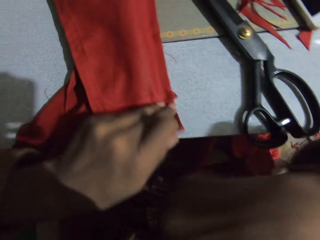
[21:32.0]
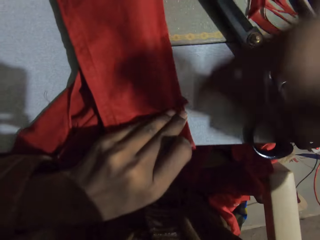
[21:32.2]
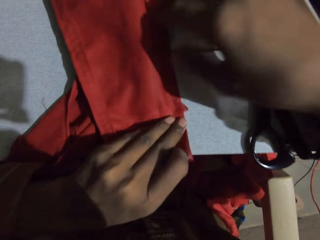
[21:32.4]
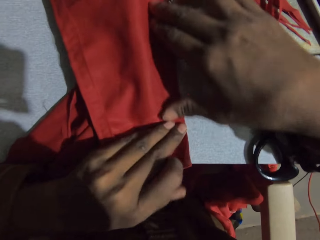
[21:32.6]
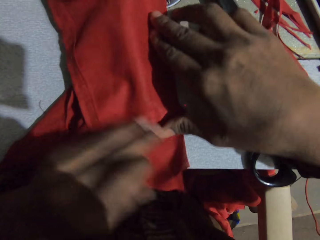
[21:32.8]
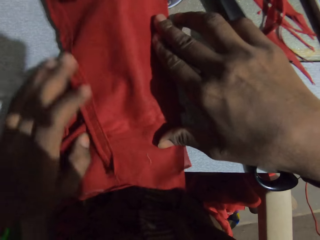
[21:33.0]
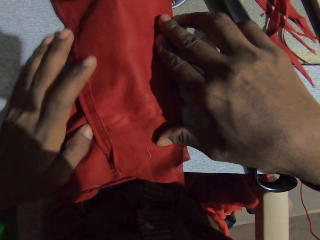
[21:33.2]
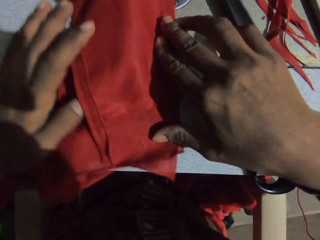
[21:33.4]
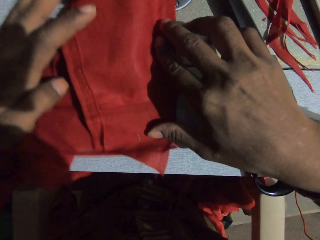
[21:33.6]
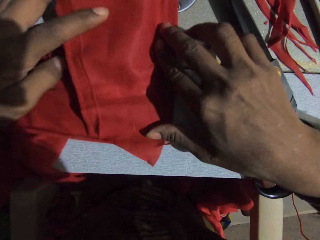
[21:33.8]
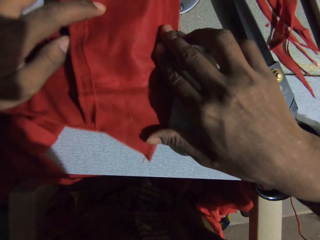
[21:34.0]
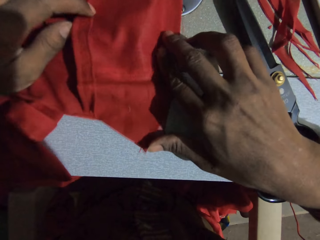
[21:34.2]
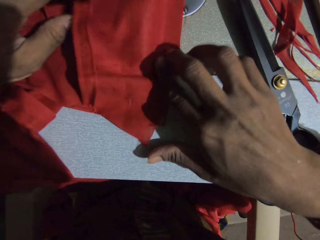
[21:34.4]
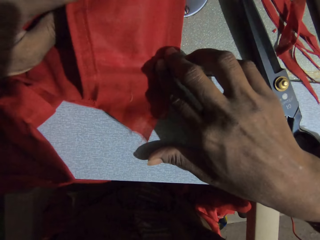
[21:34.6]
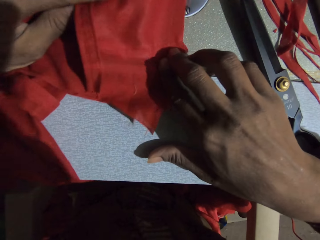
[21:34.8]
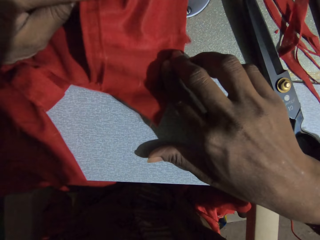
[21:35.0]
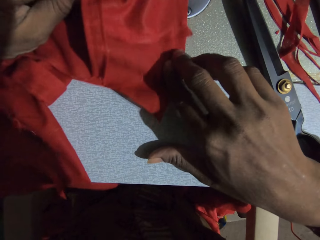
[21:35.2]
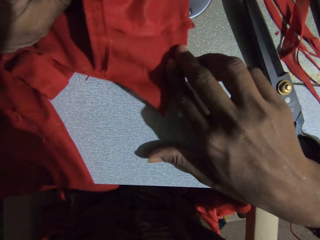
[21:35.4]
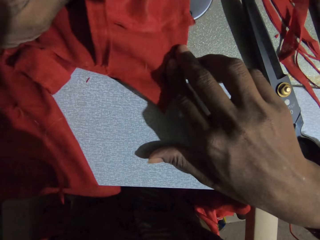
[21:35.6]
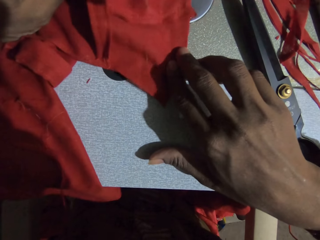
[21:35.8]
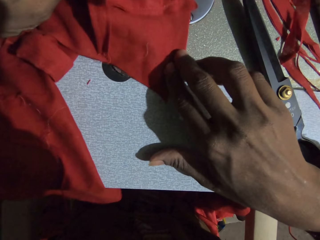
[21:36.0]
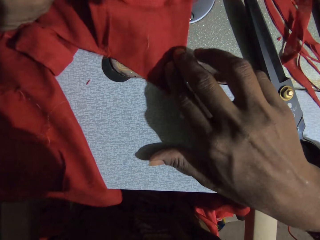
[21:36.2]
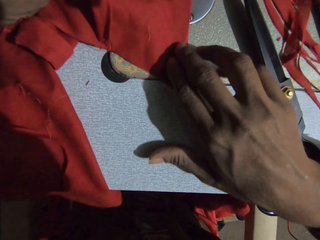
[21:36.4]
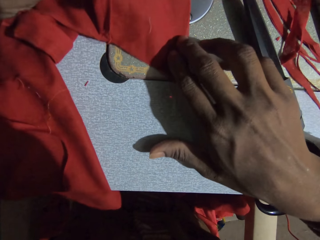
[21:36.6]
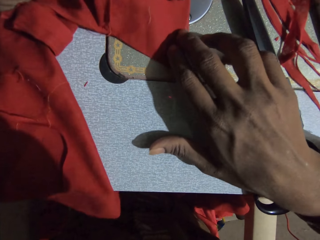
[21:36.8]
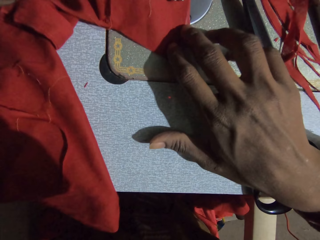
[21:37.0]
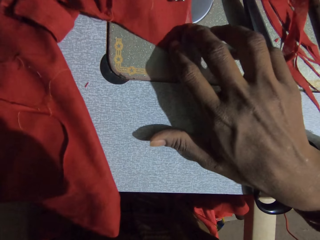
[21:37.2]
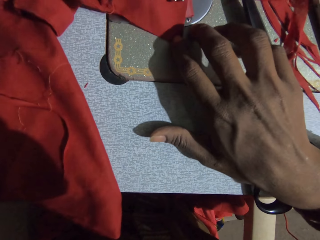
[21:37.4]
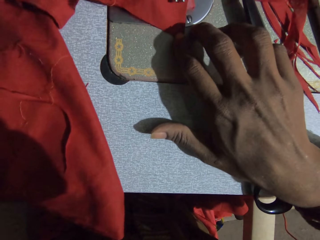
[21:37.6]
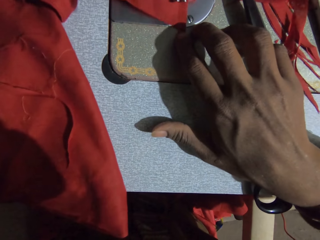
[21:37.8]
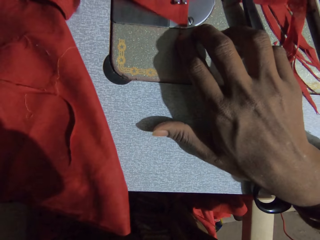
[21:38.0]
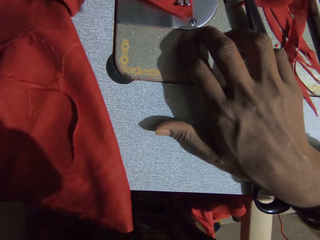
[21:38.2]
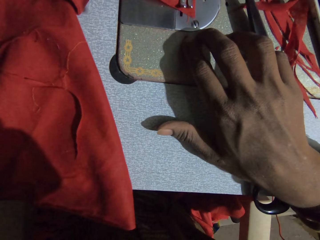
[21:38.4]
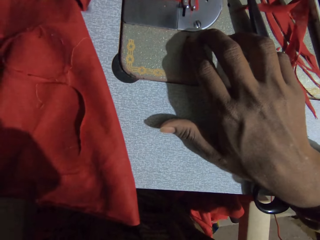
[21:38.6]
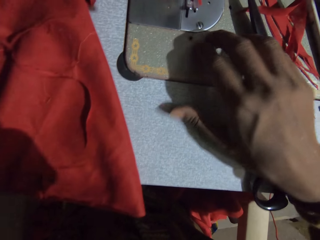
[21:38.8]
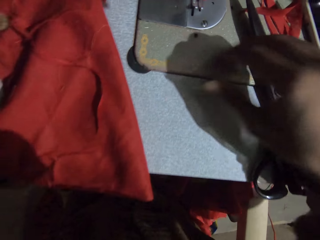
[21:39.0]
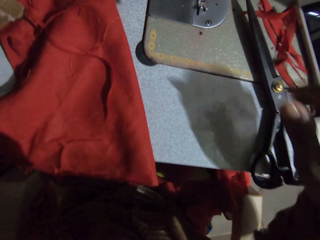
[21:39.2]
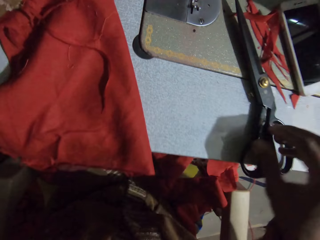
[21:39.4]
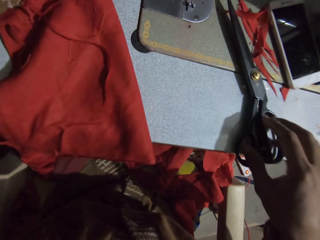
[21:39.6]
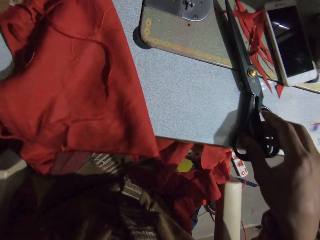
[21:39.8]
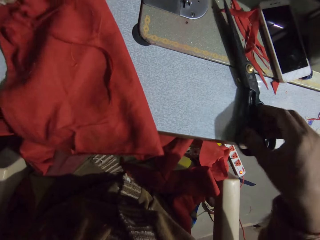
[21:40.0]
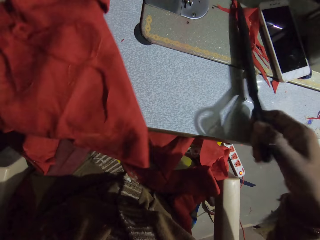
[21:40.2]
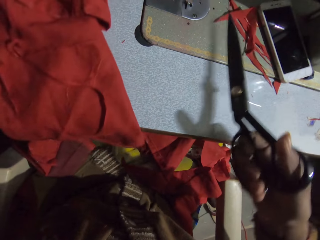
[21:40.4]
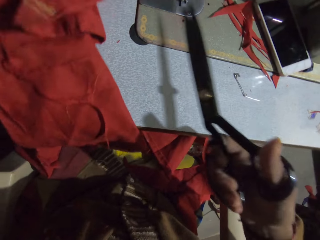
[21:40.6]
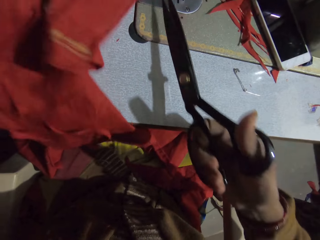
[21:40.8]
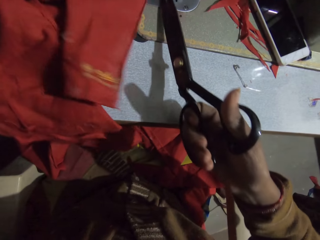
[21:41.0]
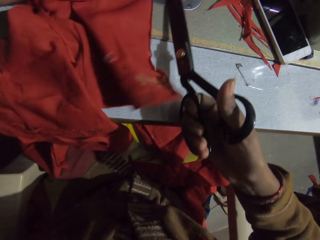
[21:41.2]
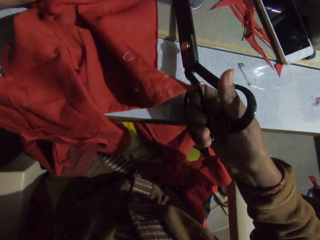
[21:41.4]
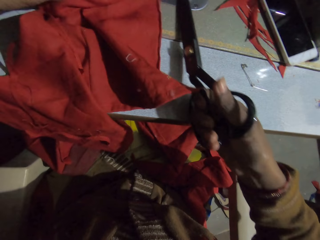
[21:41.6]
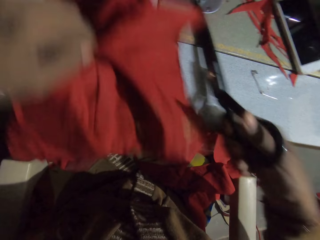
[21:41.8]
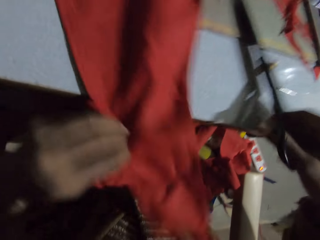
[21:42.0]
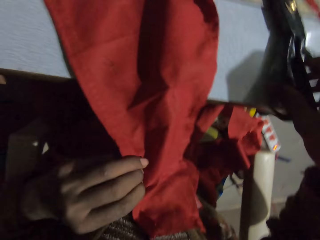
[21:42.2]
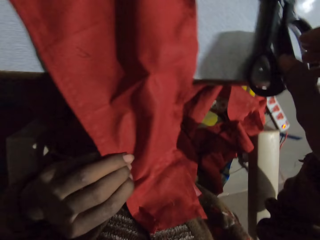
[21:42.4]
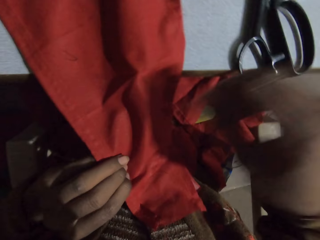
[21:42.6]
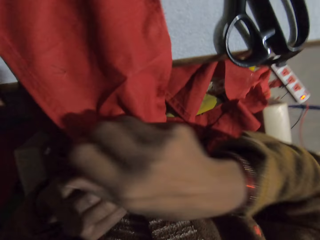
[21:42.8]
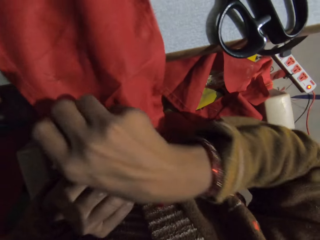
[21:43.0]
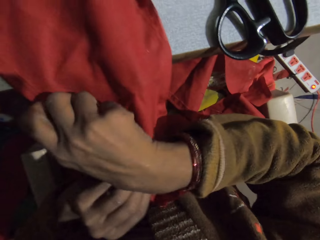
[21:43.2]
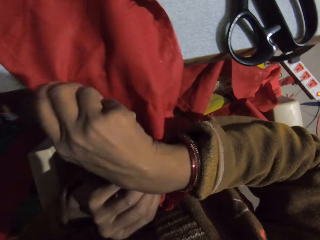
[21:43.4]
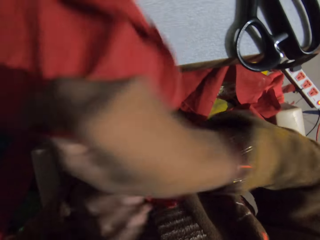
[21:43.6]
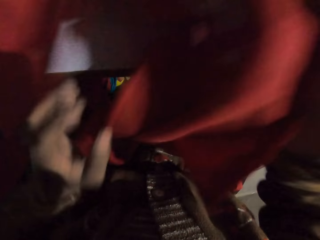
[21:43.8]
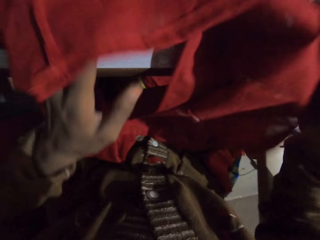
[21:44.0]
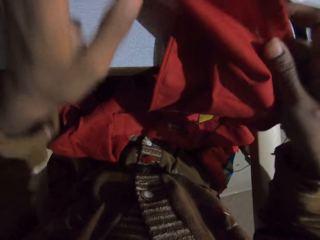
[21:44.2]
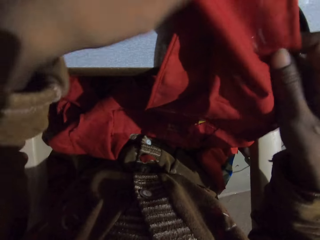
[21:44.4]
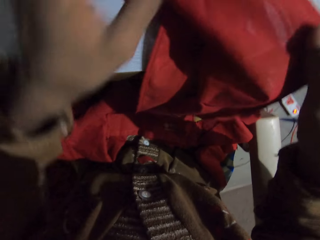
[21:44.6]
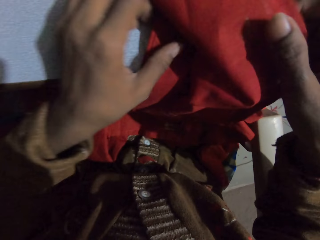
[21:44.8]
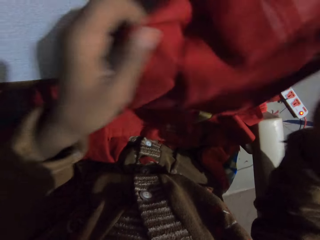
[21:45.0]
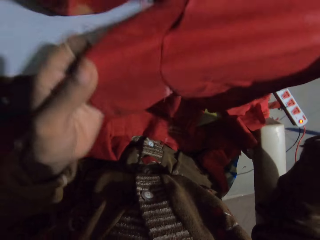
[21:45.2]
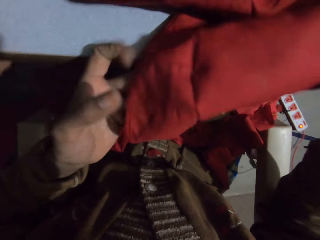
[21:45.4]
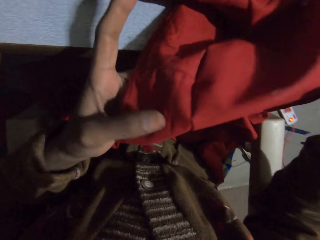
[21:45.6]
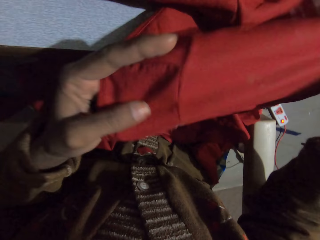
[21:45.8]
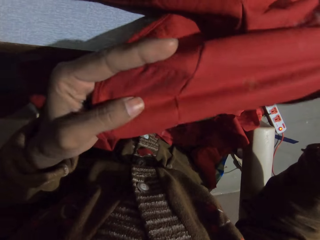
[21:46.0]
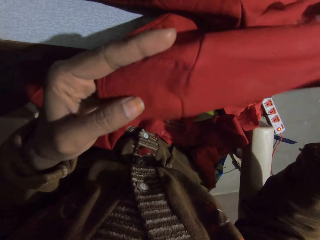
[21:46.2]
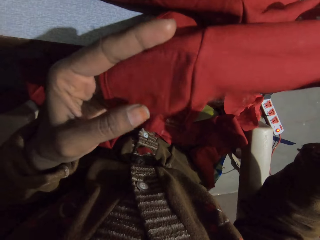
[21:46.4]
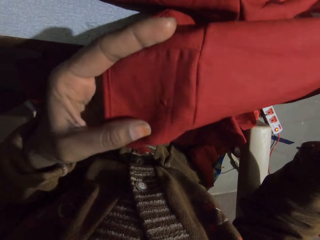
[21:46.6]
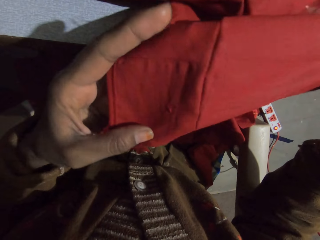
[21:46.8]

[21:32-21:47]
The camera wearer moves the piece of cloth or fabric with his hands. He sews the piece of cloth with the sewing machine. He picks up the scissor on the sewing machine. He cuts the thread and pulls the fabric. He cuts the piece of cloth with the scissor. He drops the scissors. He turns the piece of cloth with his hands, checks the fabric, and unfolds the piece of cloth with his hands.

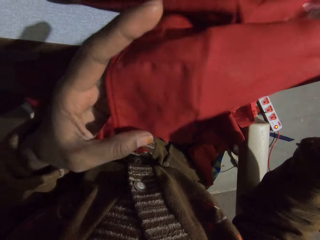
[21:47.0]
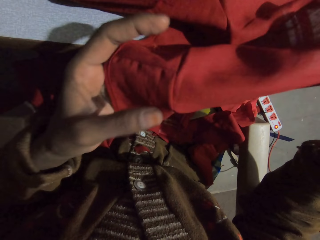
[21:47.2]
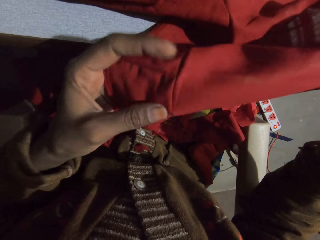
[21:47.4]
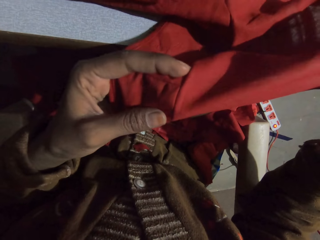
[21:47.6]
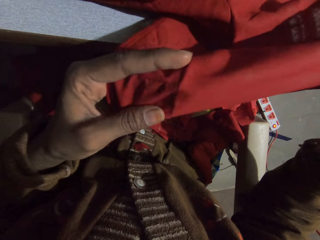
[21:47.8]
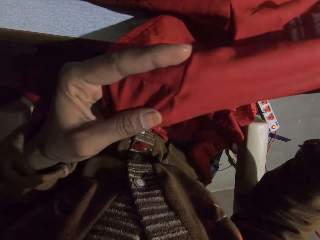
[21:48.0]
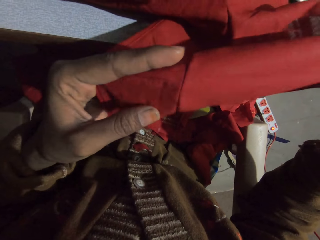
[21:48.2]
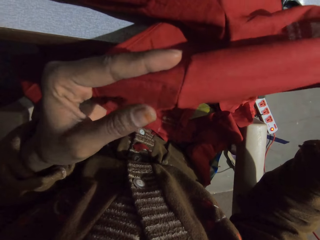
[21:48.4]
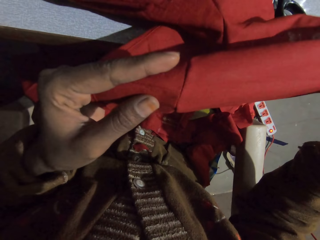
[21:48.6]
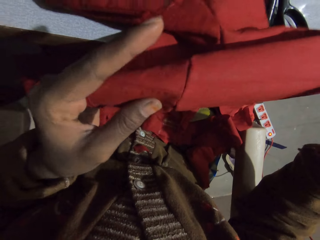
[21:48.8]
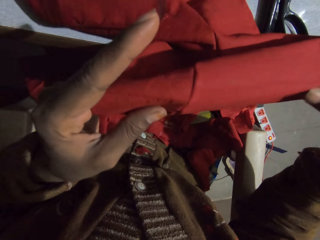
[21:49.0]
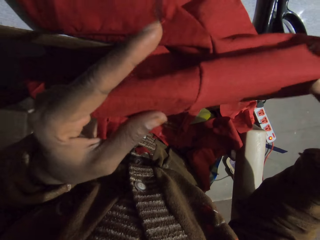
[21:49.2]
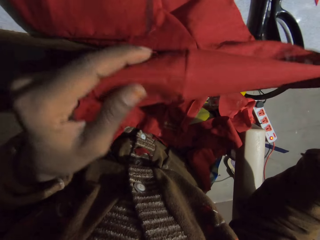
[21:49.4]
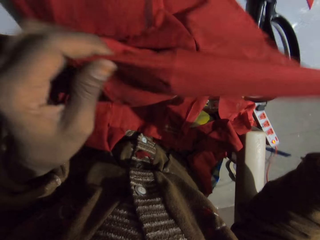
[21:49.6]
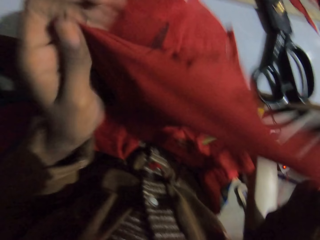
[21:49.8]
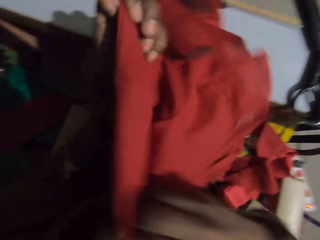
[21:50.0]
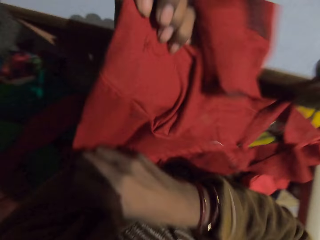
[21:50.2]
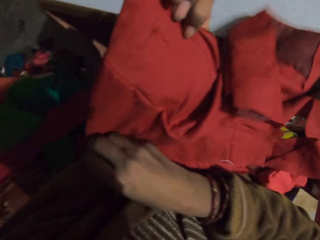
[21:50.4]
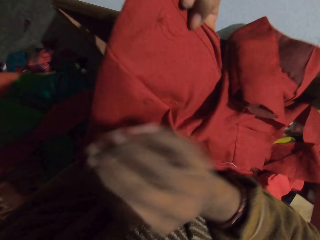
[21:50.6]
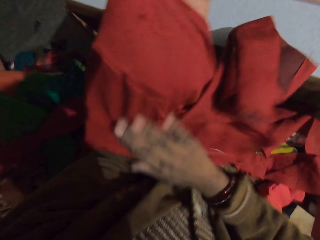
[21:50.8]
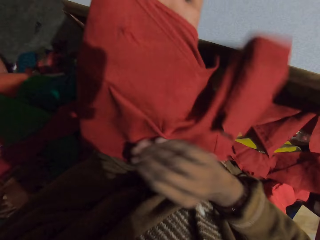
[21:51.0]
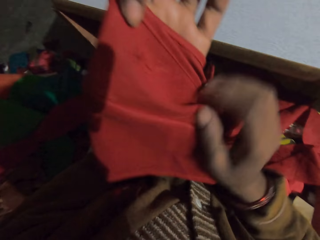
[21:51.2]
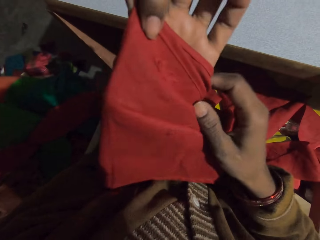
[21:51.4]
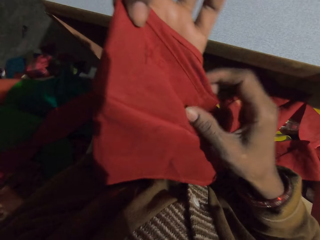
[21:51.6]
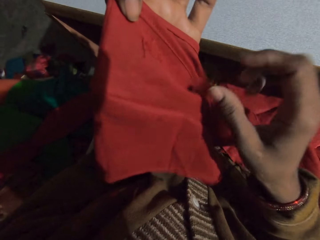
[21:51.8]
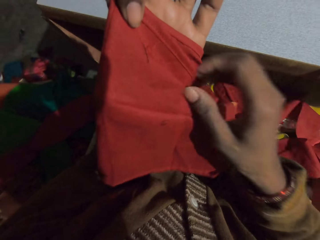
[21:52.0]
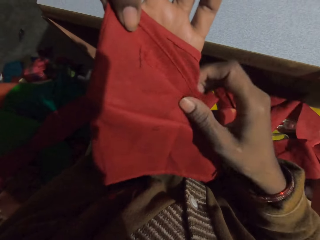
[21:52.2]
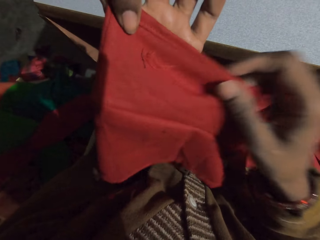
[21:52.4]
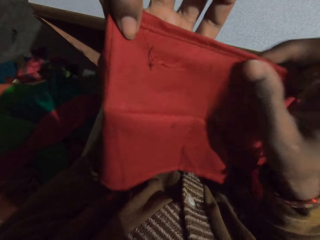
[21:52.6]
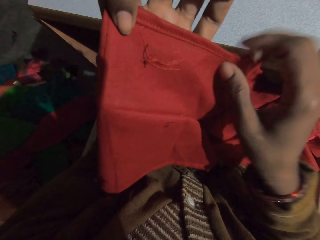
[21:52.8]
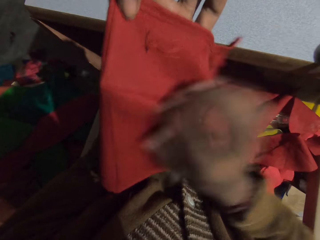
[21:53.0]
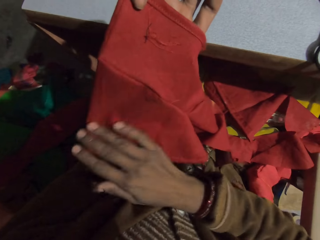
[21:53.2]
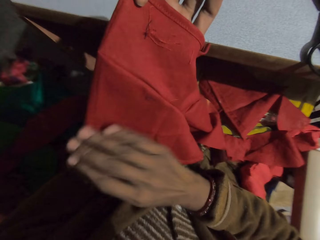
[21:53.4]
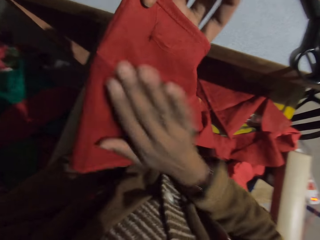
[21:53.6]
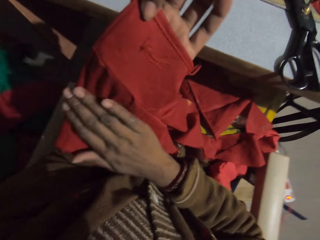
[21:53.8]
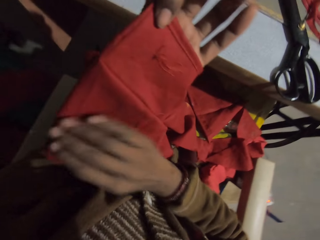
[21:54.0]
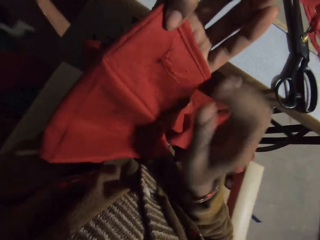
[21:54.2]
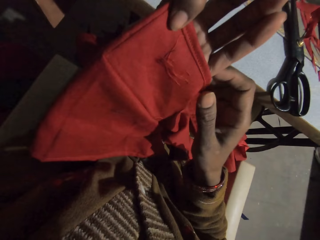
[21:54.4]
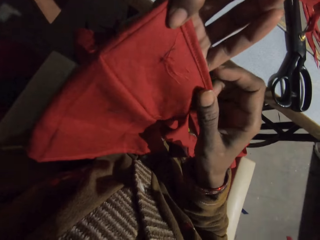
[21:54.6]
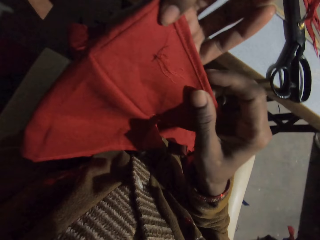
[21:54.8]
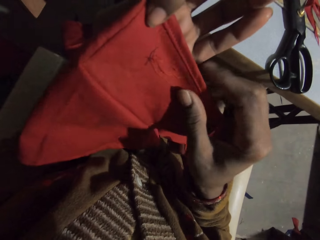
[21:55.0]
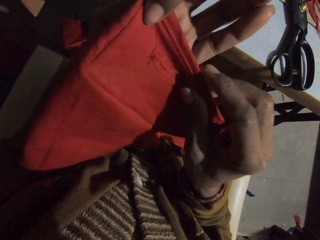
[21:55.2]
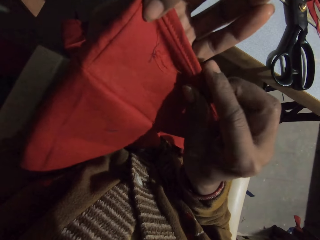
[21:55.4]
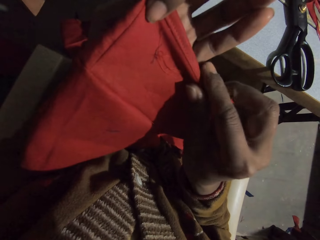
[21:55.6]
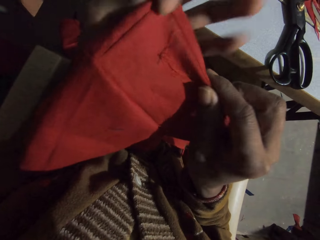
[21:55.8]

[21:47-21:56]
The camera wearer turns the piece of cloth with his hands.
